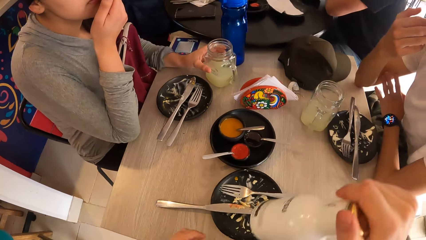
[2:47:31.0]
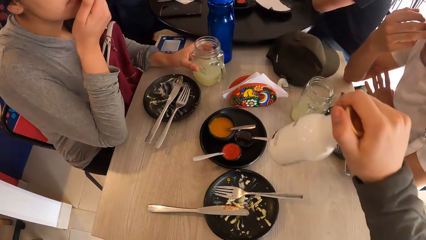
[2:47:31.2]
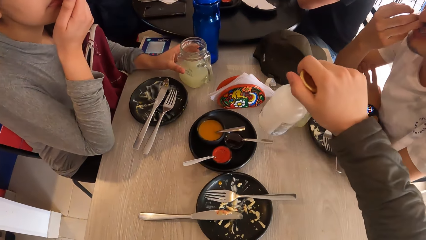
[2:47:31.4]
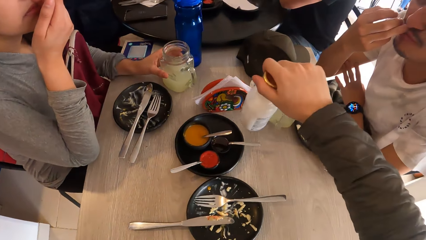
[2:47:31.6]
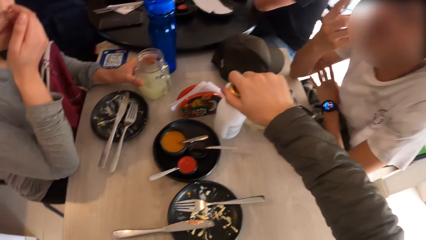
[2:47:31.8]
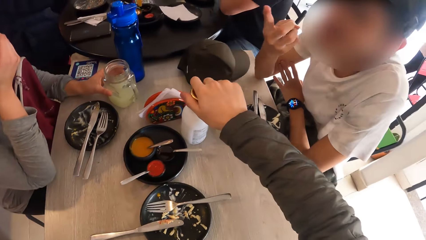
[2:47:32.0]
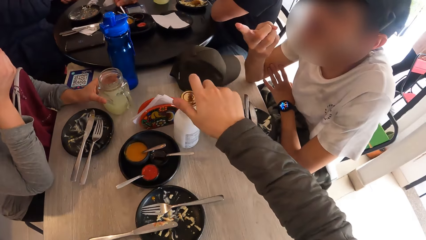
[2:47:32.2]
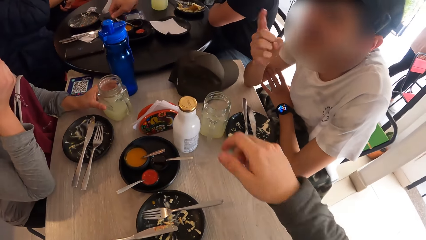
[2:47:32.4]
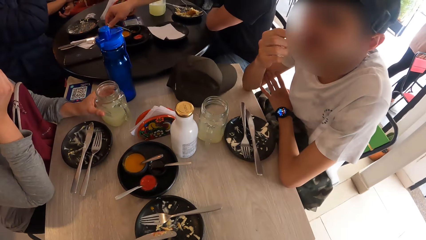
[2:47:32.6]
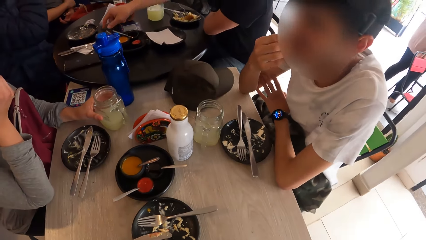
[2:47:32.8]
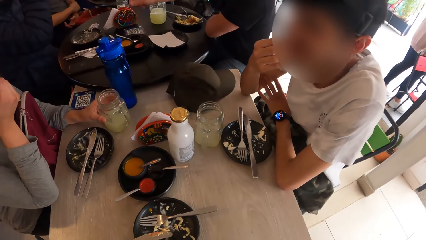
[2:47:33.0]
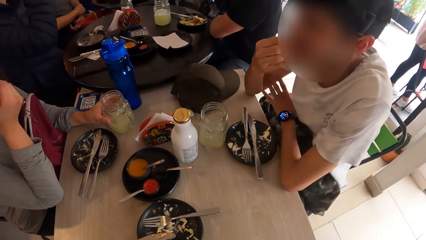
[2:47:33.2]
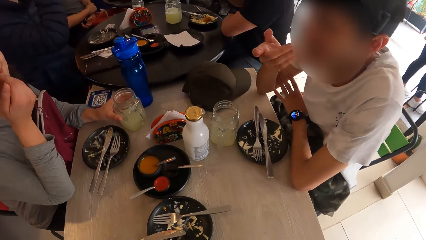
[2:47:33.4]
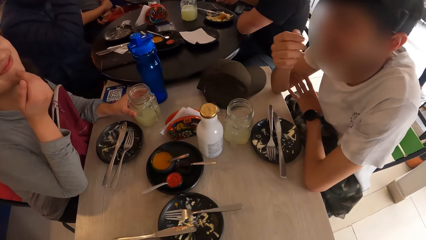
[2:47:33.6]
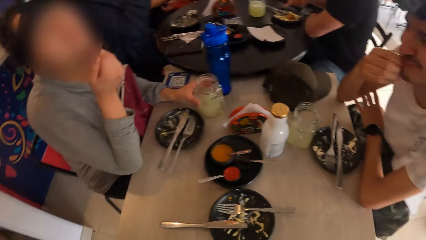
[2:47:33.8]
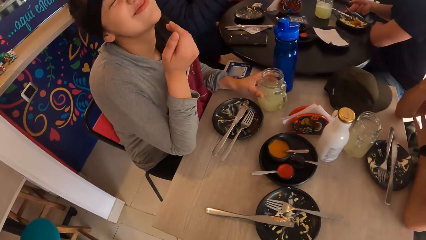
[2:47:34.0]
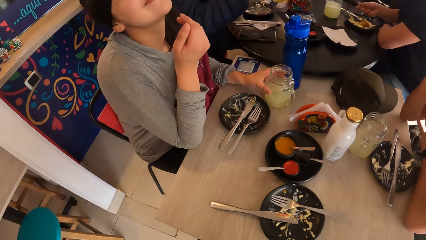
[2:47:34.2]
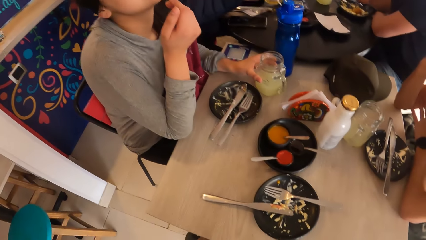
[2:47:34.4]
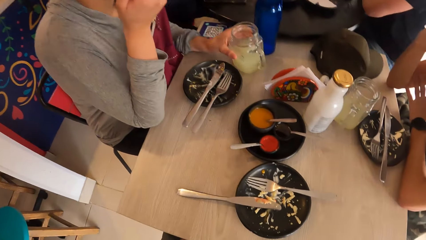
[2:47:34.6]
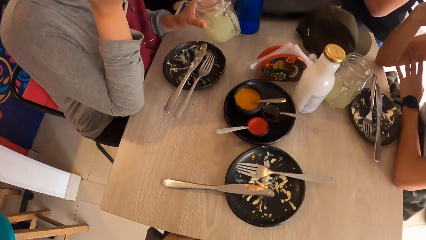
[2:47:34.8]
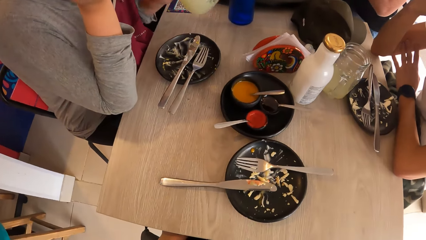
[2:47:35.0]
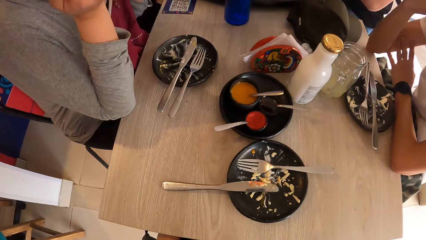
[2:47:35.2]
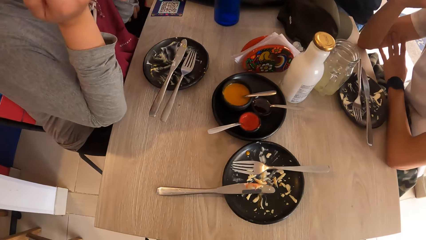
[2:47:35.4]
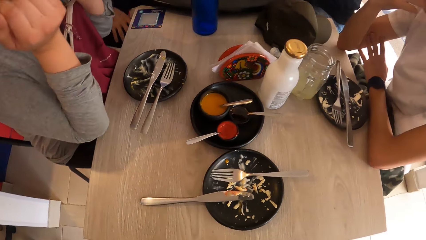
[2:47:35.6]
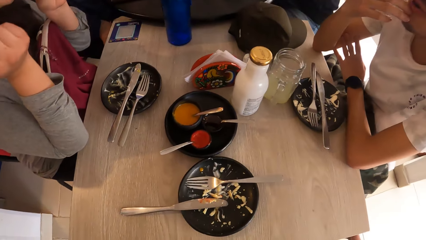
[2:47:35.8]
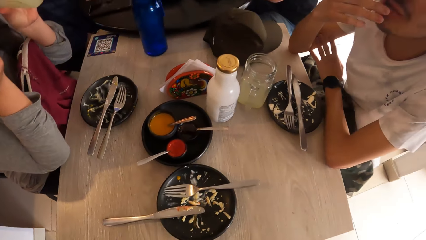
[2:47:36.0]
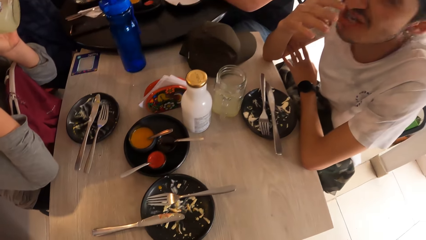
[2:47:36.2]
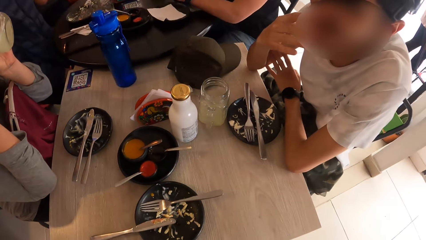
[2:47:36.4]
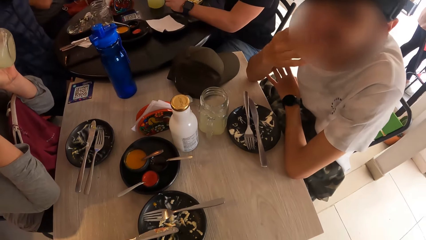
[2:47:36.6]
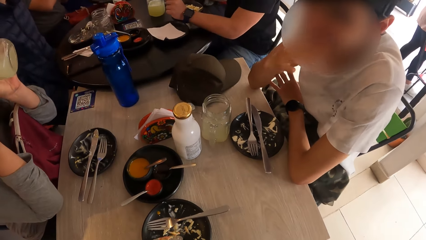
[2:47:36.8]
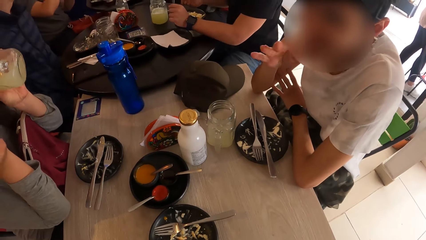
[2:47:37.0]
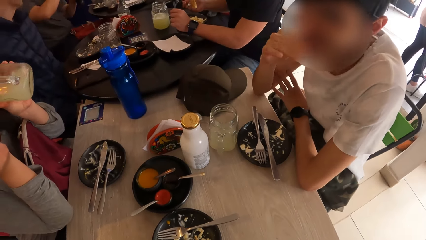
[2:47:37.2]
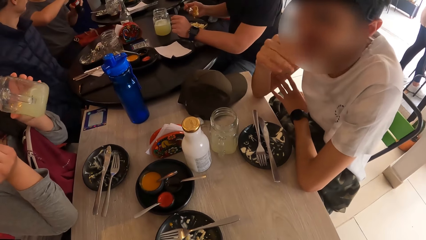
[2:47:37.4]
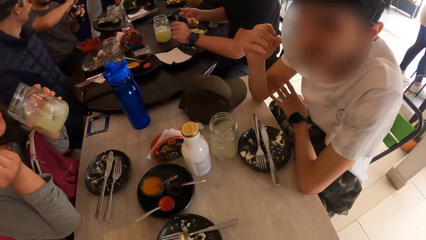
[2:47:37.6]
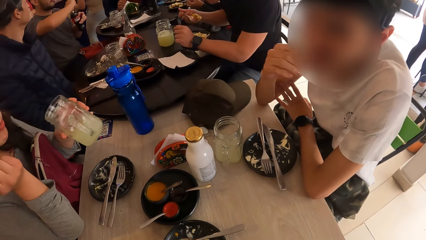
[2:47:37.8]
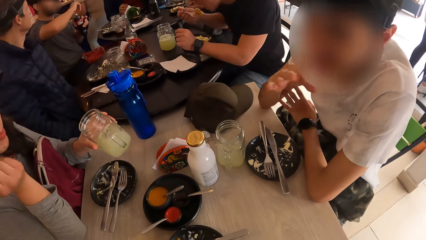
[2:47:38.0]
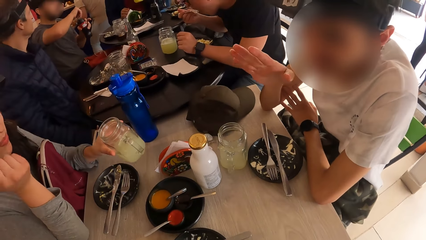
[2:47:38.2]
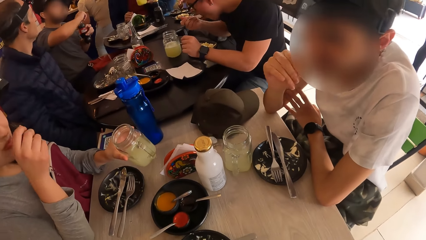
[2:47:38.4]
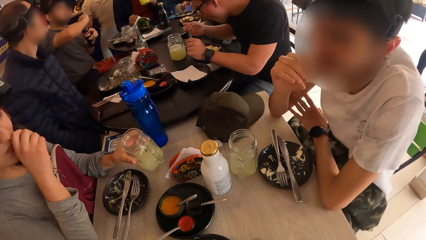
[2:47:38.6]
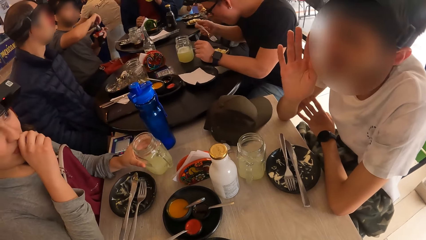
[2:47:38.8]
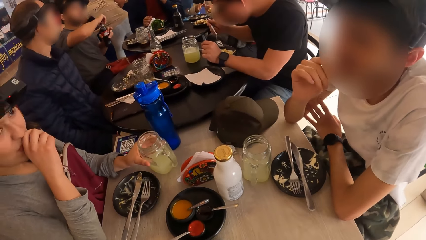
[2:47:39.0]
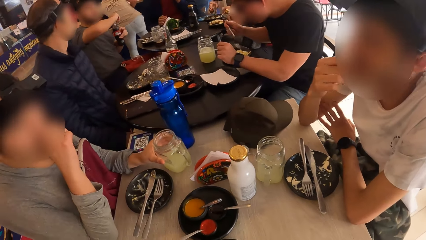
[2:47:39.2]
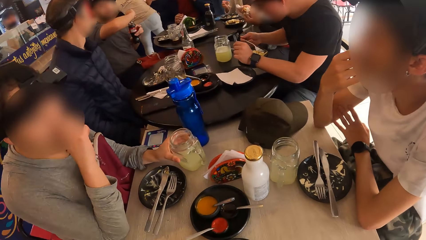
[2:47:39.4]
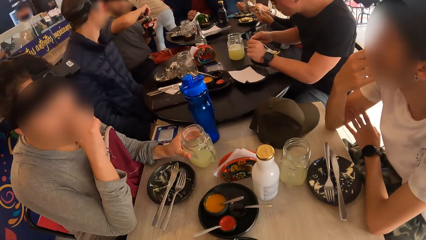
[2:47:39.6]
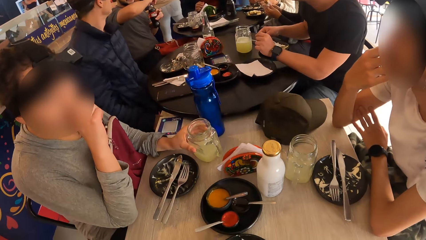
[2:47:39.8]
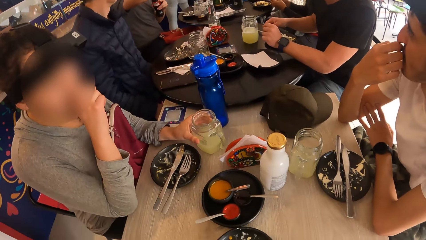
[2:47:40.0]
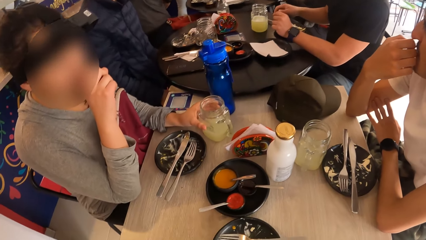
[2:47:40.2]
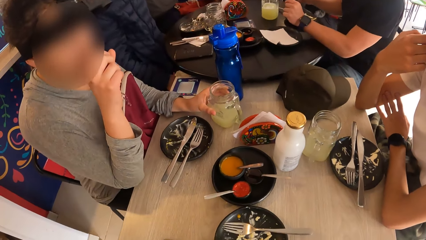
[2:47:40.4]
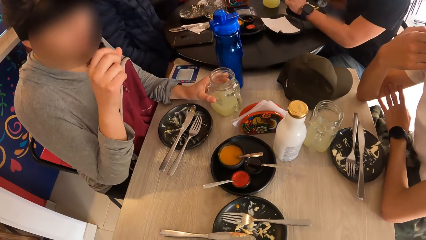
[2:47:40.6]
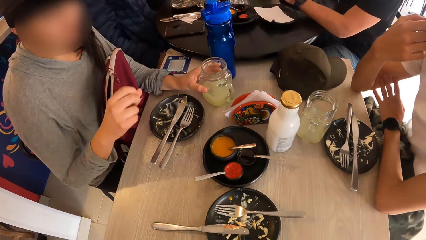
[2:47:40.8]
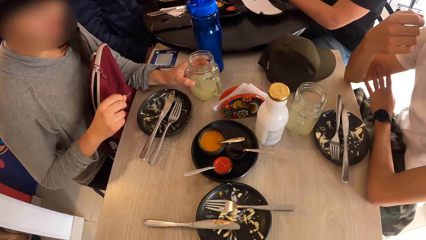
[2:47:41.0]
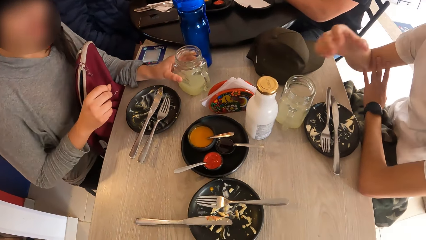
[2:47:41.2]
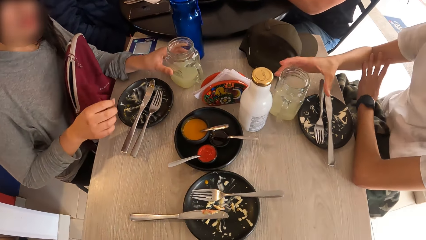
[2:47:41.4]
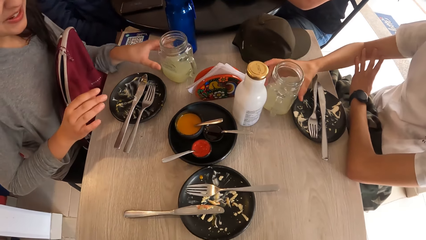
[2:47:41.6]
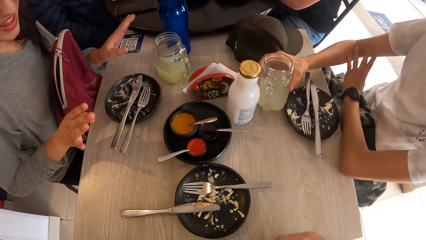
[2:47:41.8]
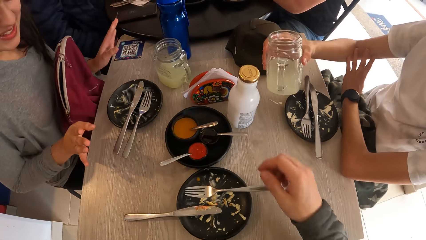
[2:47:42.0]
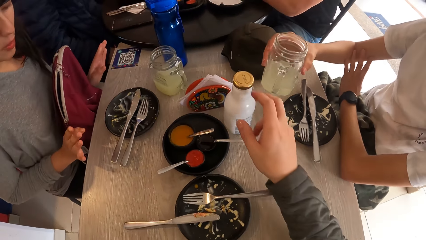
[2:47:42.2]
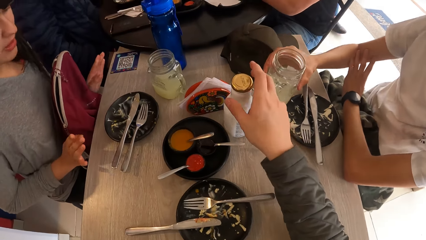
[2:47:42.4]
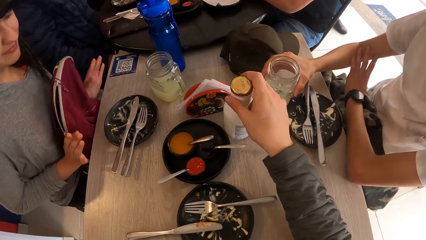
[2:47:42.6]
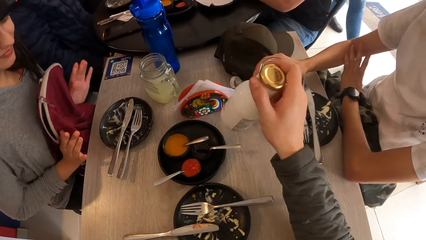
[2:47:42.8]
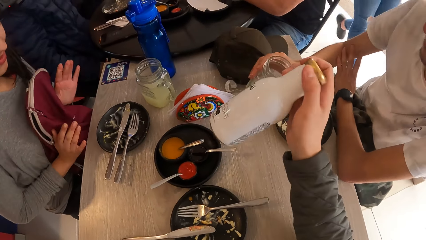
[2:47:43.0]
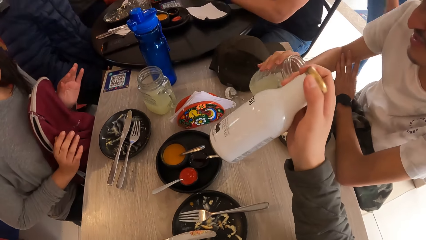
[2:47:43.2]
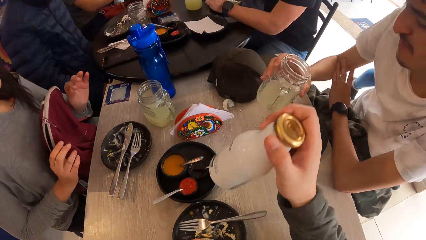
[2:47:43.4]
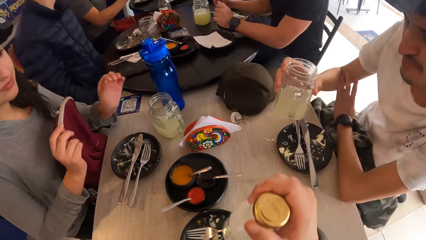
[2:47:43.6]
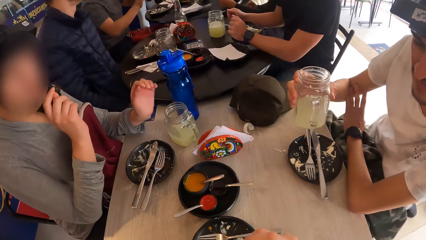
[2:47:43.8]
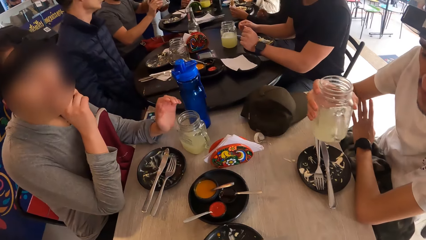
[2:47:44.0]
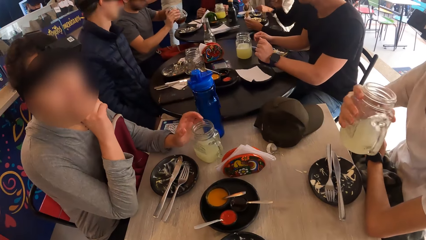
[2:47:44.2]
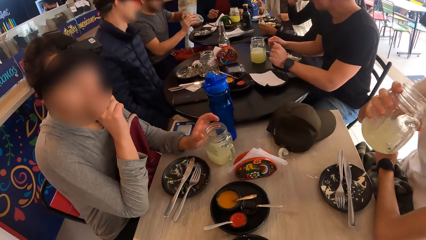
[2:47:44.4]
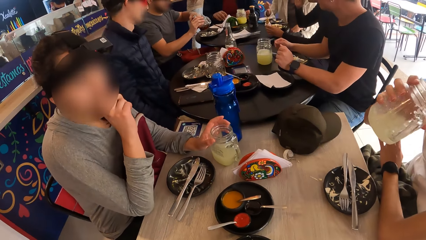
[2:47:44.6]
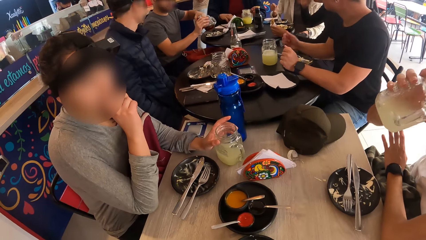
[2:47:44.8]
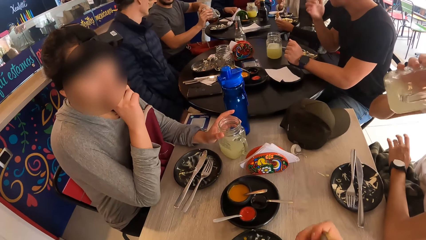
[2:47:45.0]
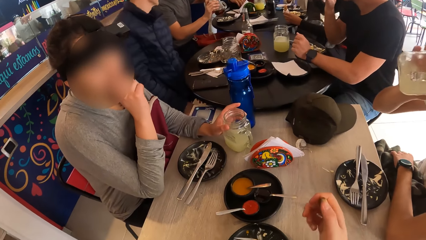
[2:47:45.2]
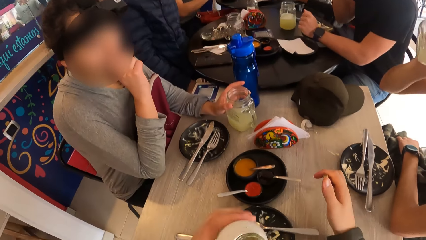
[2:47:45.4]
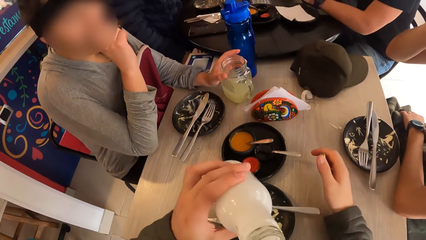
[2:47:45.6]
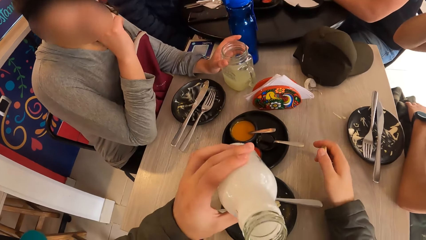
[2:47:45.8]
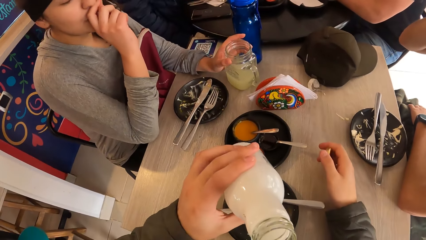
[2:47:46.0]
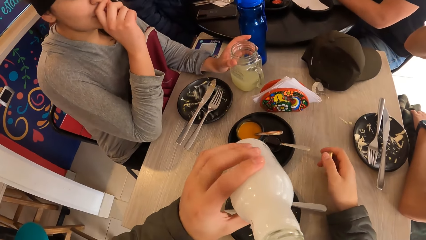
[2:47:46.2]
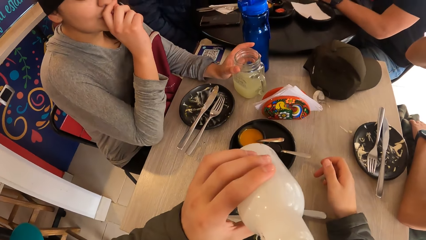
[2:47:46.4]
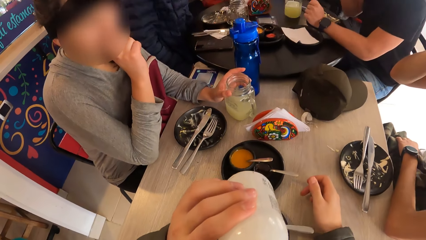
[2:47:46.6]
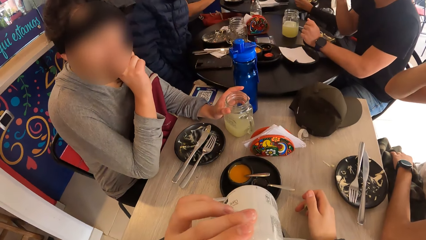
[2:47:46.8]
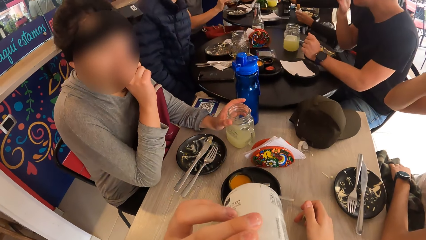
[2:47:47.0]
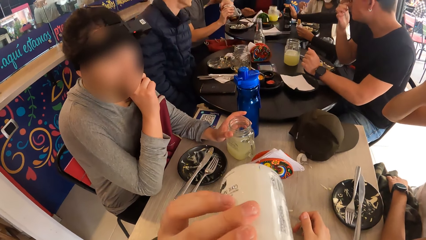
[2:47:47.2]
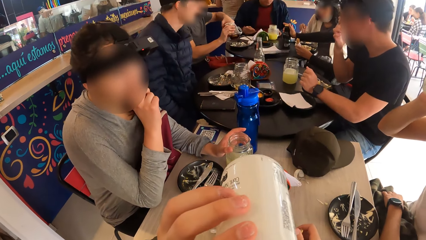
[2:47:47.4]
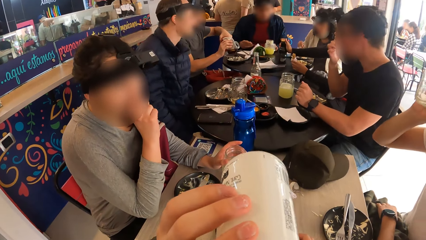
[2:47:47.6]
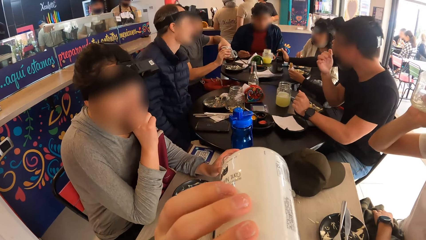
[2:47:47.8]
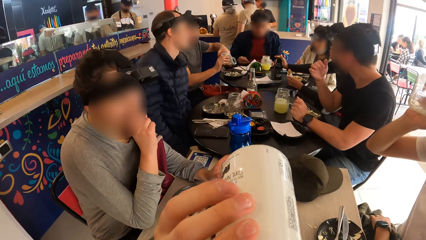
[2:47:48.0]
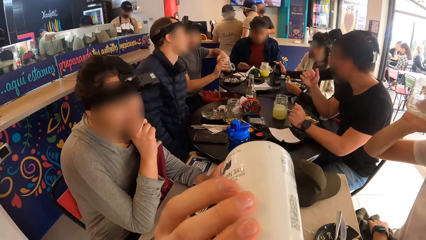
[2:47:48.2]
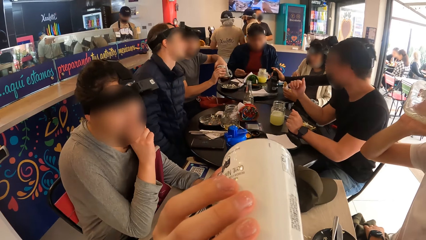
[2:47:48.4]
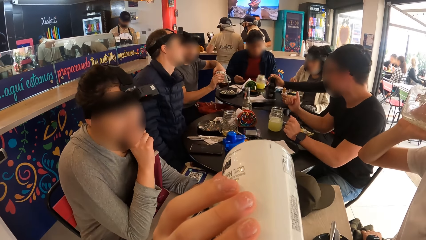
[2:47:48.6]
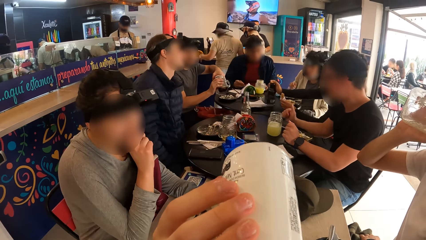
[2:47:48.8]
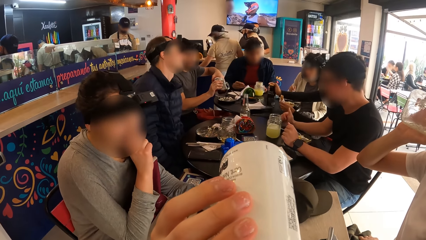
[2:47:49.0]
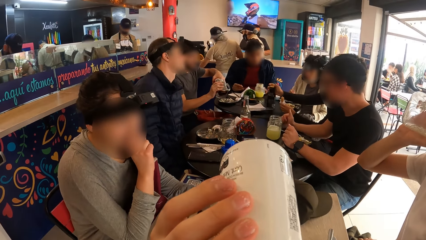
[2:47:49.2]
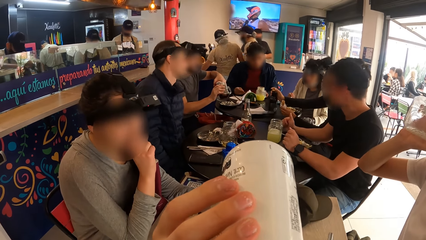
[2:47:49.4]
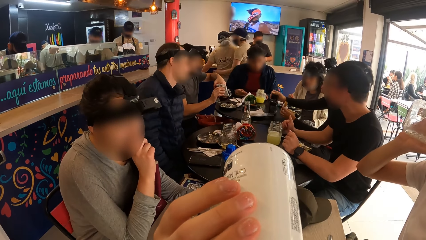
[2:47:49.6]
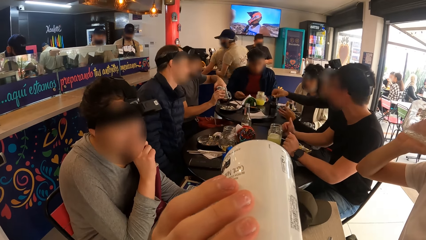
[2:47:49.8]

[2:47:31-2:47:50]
The camera wearer places the bottle of yogurt on the table with his right hand. The man gesticulates with his right hand. The camera wearer looks around. The woman carries the jar of juice from the table with her left hand. She drinks from the jar of juice in her left hand. She places the jar in her left hand on the table. She places her right hand on her mouth. The man carries the jar of juice from the table with his right hand. The woman gesticulates with both hands. The camera wearer carries the bottle of yogurt from the table with his right hand. The man drinks from the jar of juice in his right hand. The woman holds the jar of juice on the table with her left hand. The camera wearer drinks from the bottle of yogurt in his left hand.
